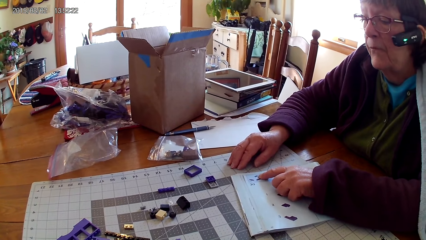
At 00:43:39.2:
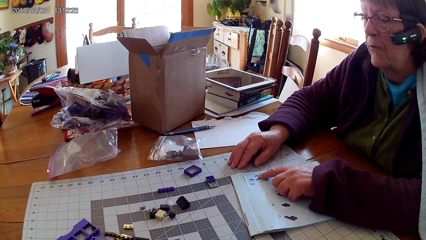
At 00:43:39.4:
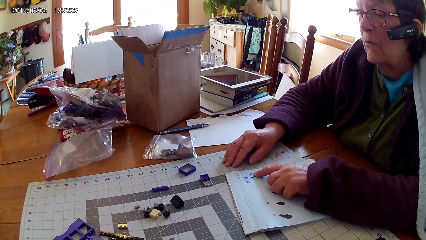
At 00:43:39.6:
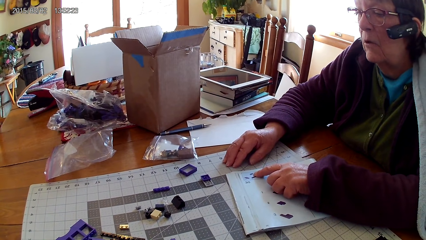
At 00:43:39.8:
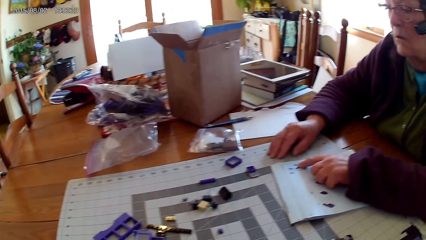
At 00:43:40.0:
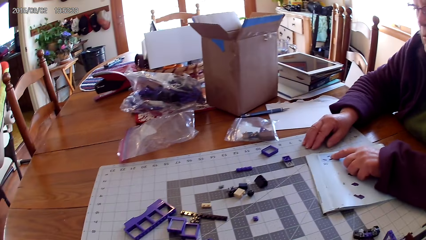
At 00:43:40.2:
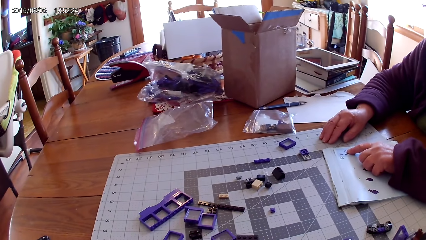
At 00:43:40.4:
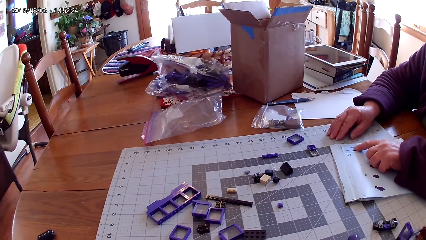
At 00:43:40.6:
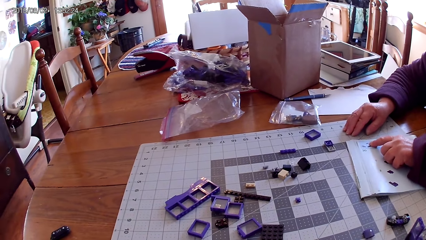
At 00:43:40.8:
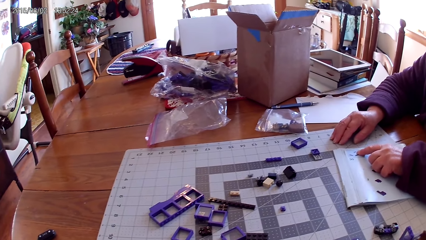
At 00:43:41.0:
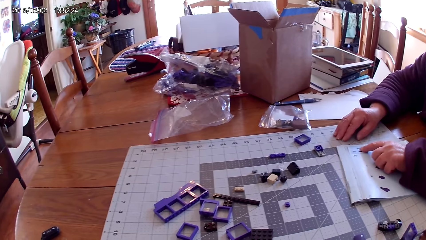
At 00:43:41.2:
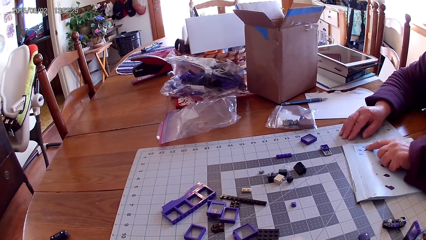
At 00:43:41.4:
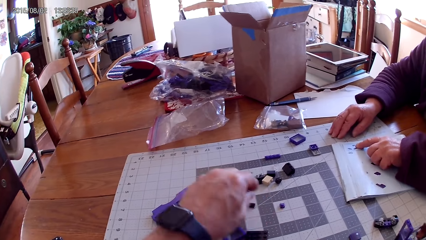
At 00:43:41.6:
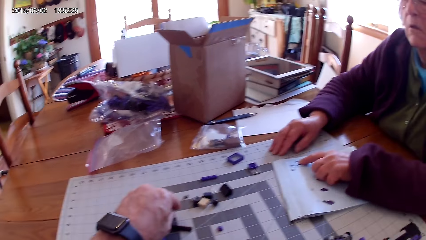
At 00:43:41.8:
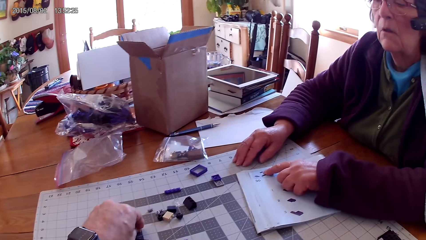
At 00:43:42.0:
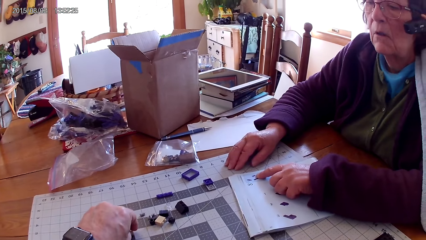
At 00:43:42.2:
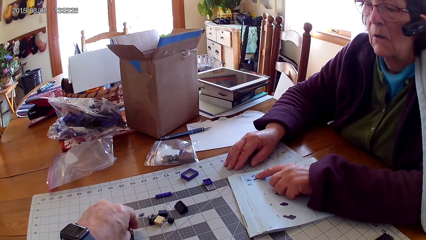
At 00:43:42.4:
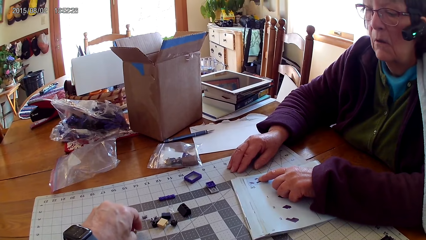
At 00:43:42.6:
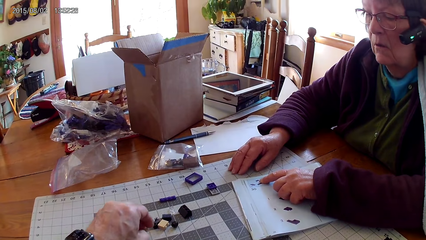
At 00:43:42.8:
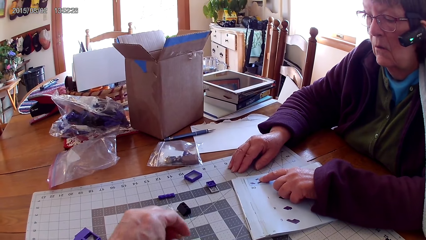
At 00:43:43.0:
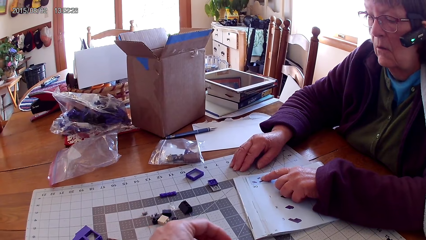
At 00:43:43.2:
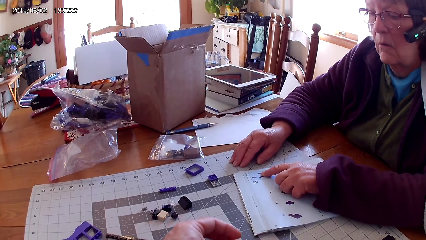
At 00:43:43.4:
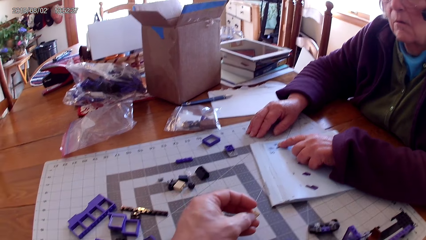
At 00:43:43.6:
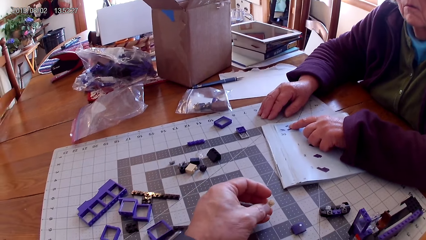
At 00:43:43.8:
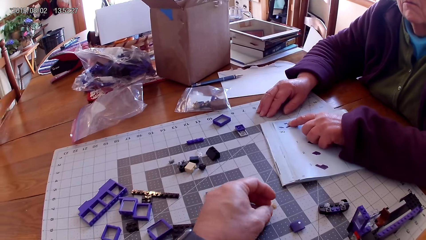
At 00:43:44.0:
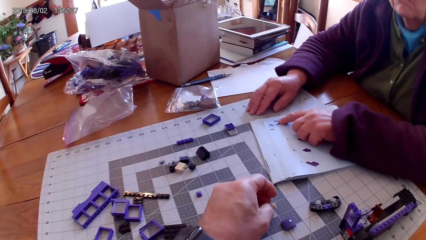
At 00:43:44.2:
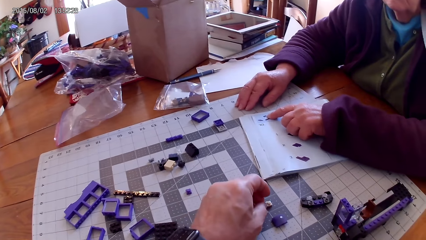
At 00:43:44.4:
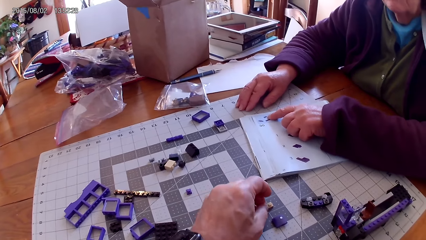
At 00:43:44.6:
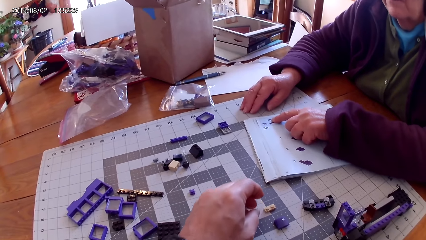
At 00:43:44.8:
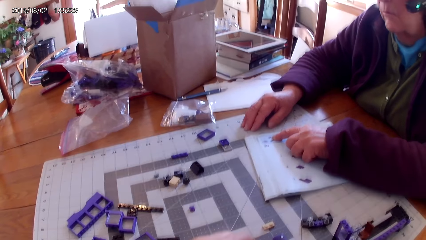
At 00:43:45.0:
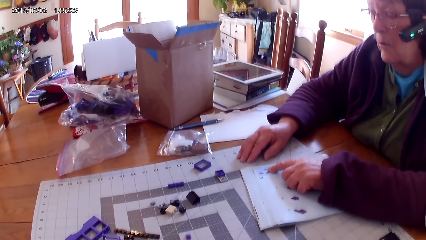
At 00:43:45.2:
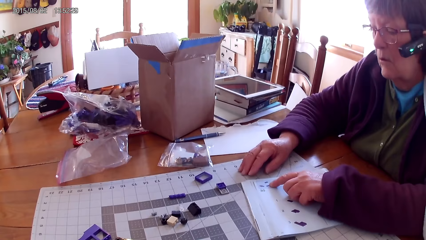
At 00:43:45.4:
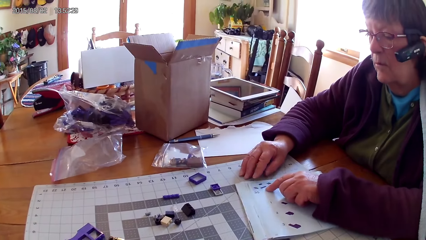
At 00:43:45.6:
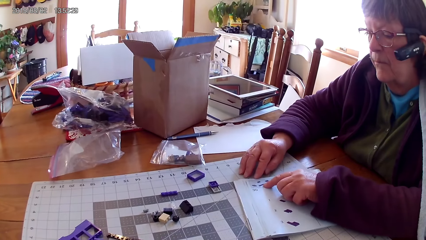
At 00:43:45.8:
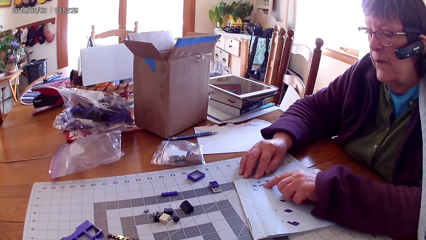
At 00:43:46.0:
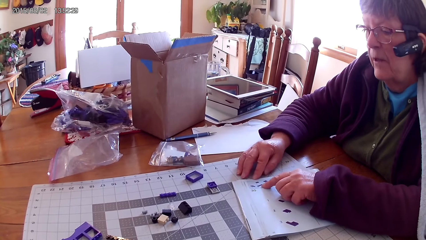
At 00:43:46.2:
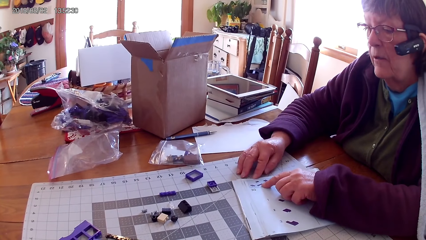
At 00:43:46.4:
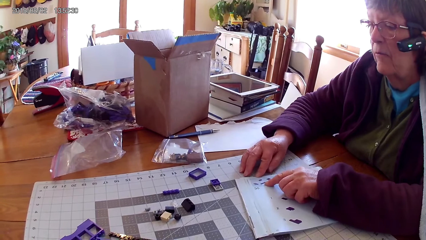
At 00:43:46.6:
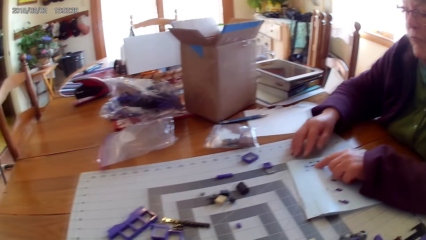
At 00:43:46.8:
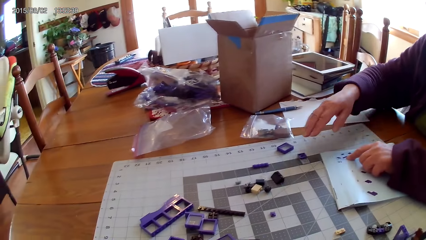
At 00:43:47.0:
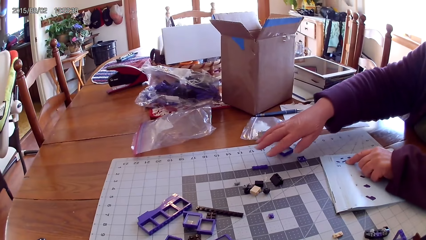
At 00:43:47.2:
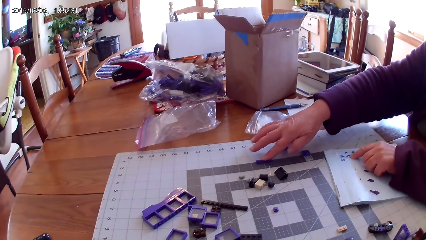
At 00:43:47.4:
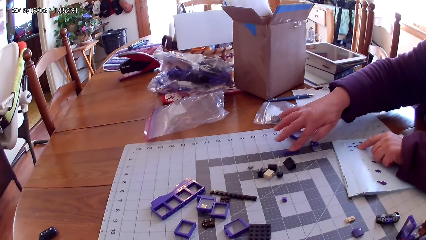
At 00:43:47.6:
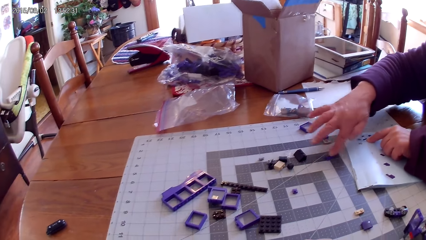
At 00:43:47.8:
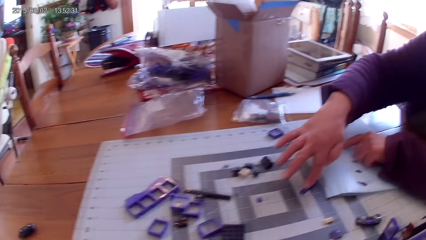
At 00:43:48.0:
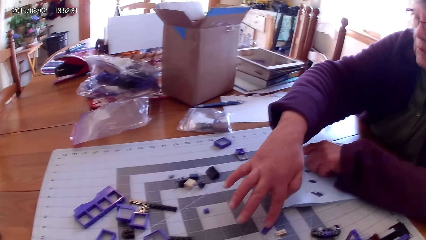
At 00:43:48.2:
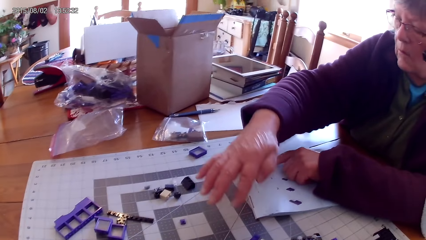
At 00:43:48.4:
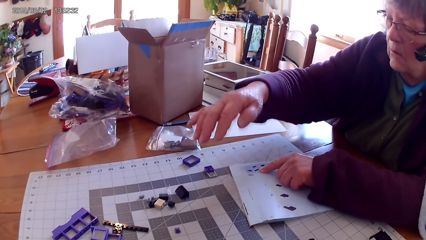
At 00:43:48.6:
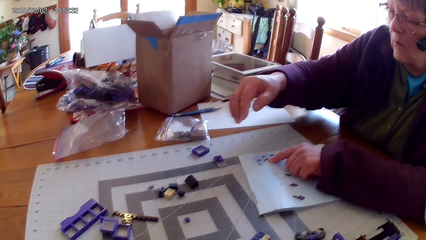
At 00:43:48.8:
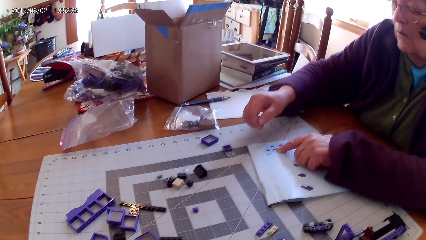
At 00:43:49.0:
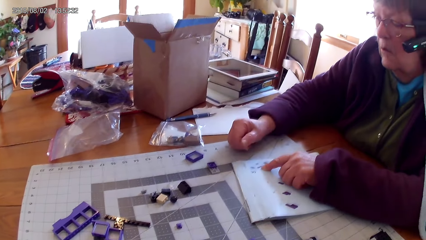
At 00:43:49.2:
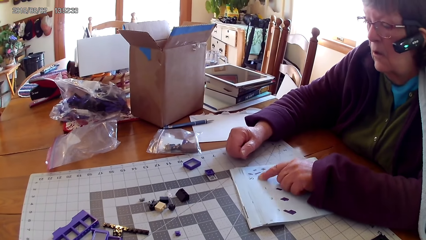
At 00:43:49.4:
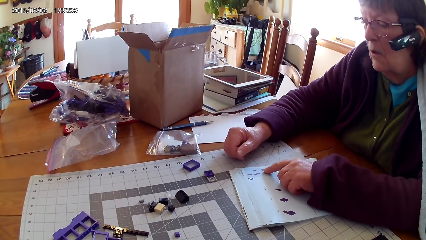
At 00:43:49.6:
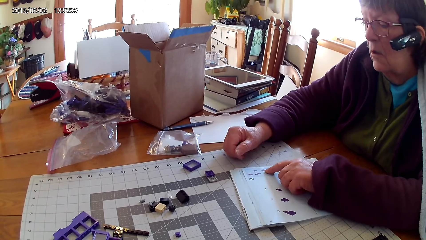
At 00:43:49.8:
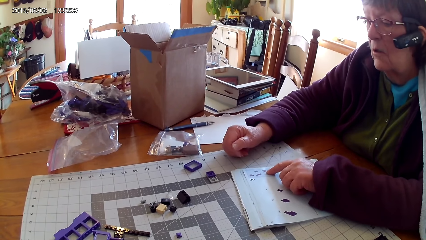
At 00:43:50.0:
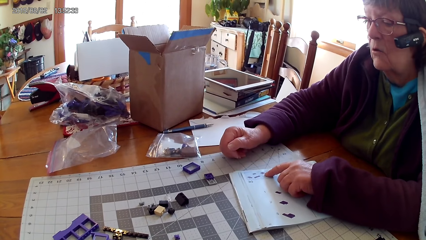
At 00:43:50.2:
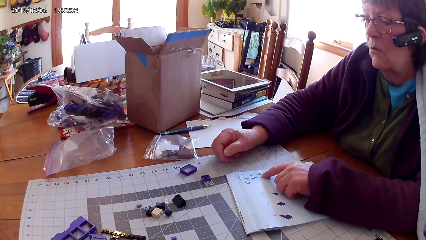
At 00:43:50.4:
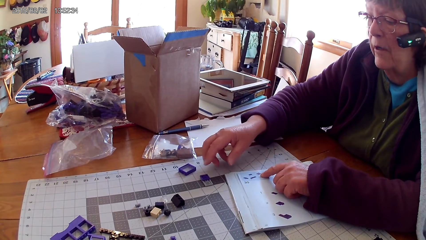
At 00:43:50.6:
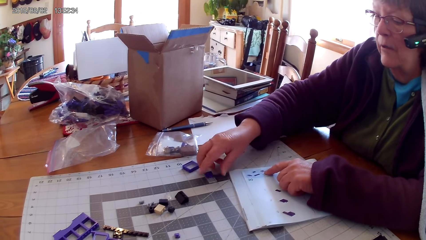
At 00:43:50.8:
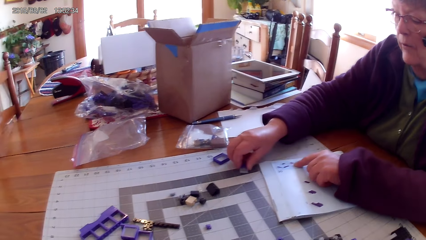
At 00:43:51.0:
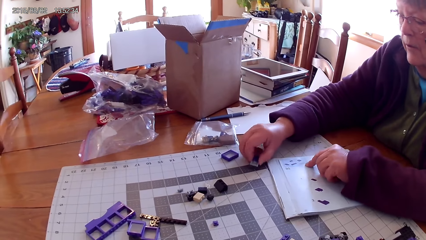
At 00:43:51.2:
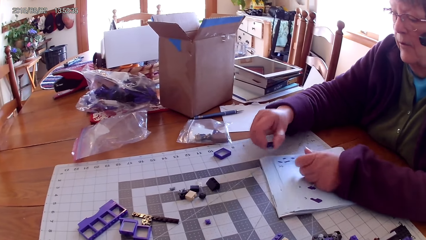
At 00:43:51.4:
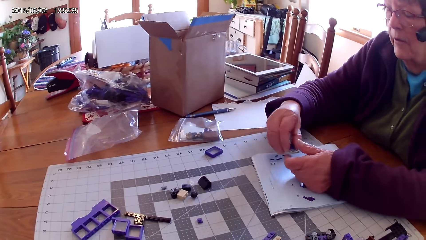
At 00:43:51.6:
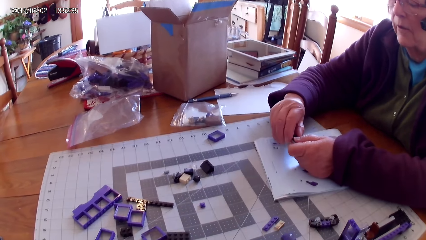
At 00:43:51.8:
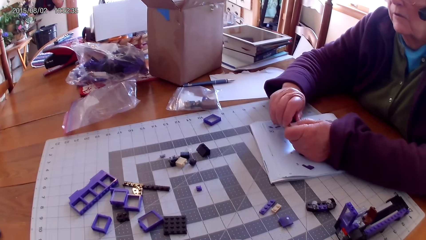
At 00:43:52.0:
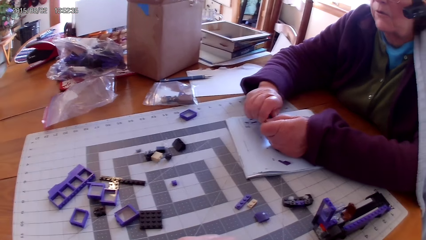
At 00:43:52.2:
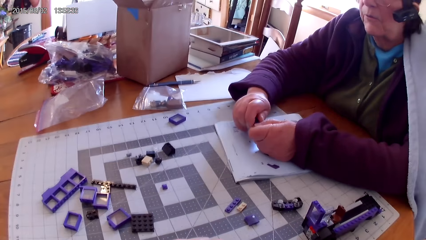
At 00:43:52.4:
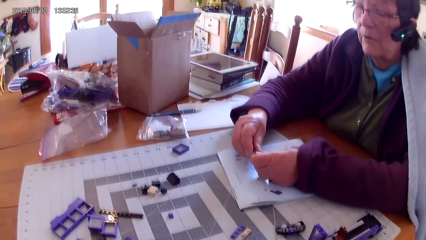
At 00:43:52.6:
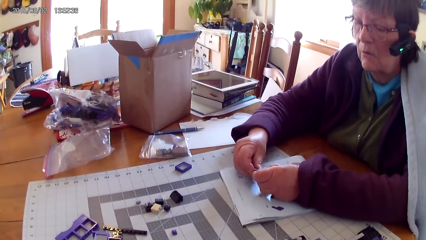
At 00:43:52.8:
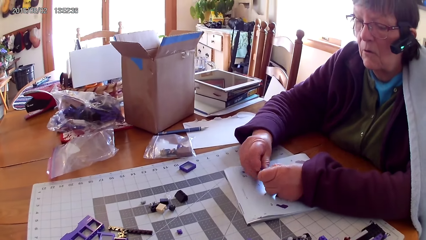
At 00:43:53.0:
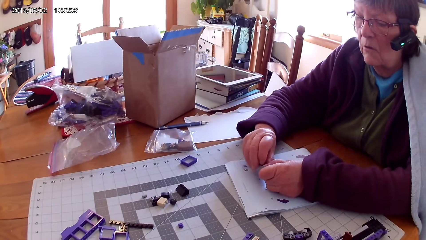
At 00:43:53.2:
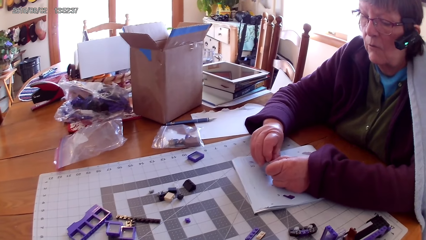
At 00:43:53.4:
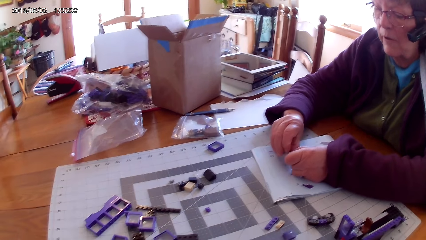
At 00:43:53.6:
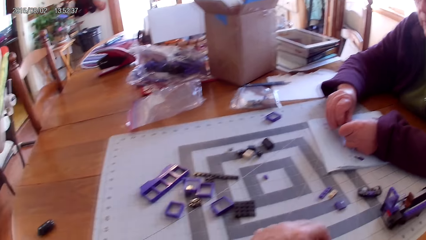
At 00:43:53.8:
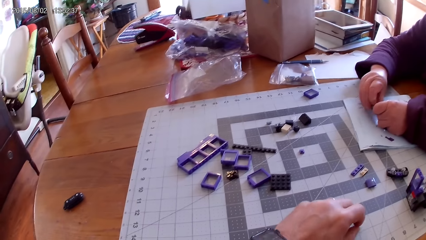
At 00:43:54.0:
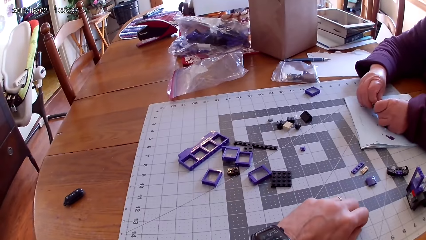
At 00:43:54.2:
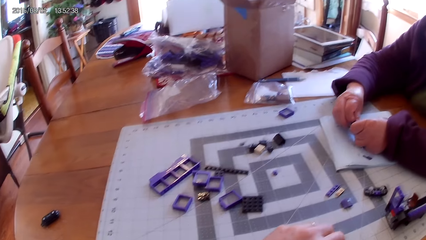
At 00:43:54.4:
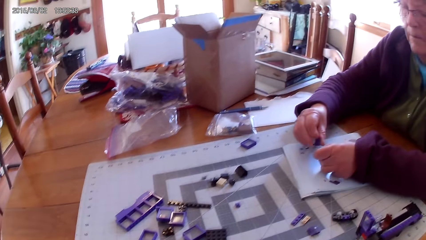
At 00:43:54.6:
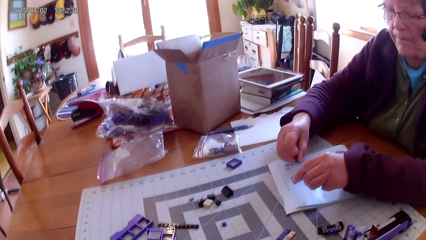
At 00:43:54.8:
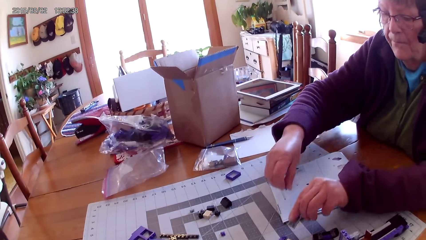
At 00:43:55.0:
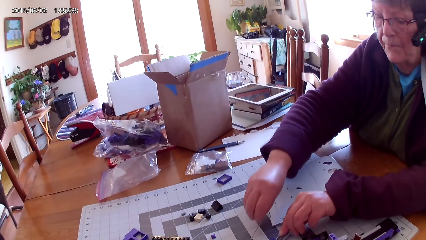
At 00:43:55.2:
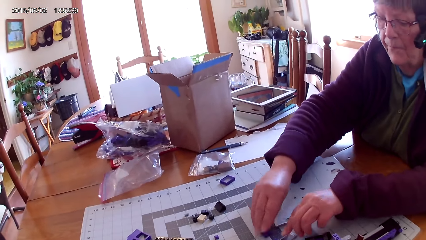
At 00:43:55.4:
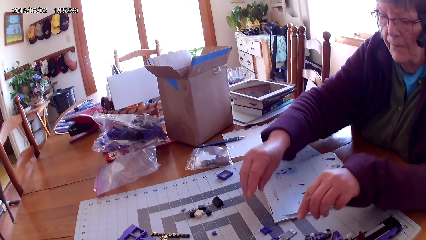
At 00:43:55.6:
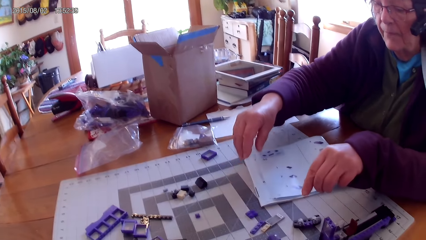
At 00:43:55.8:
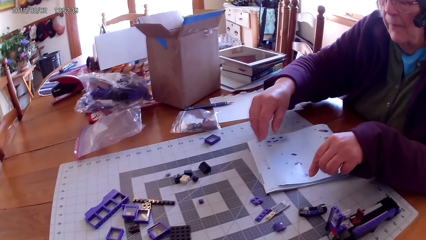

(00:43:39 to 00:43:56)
The camera wearer picks up a plastic interlocking block from the table and puts the plastic interlocking block on the table. A lady reads the lego book, moves plastic interlocking blocks on the table, picks up the lego piece, picks up the plastic interlocking block from the table, reads the lego book, fixes the lego piece, and puts the plastic interlocking block on the table.
